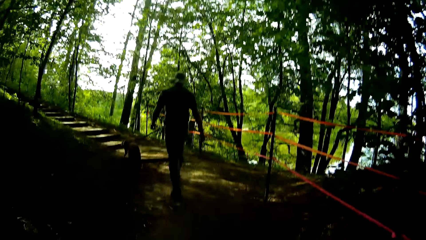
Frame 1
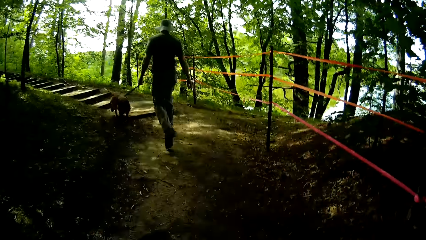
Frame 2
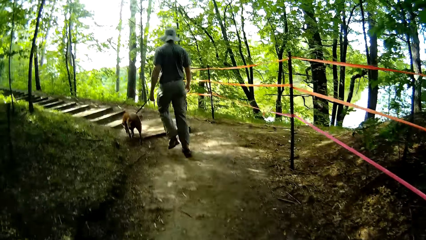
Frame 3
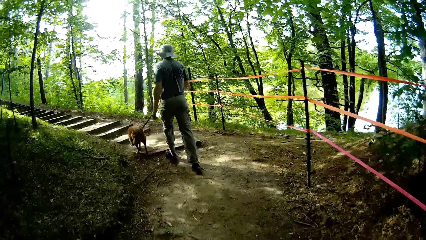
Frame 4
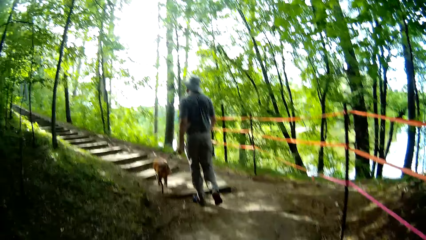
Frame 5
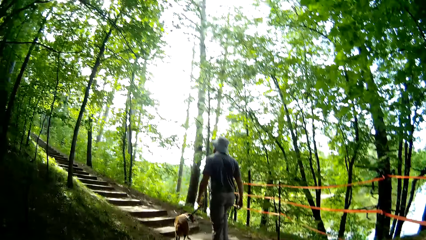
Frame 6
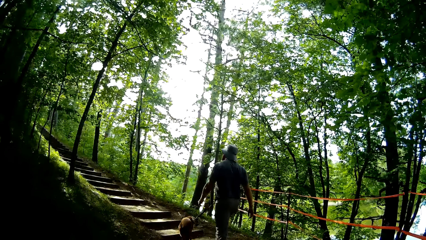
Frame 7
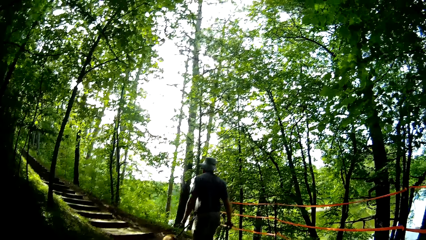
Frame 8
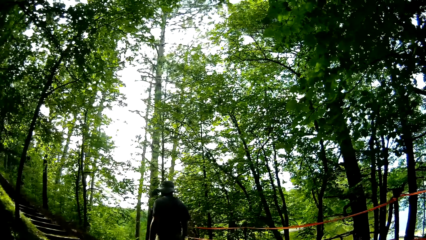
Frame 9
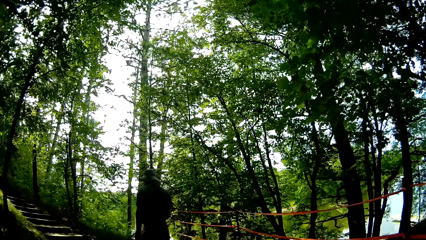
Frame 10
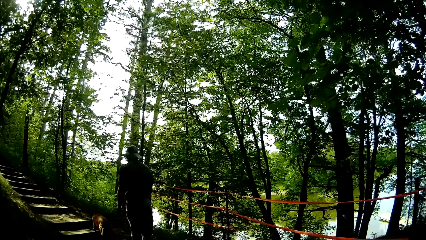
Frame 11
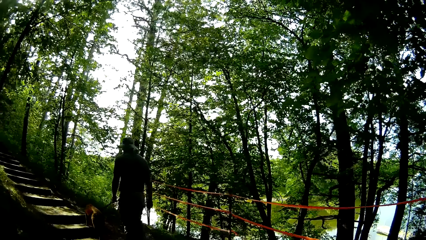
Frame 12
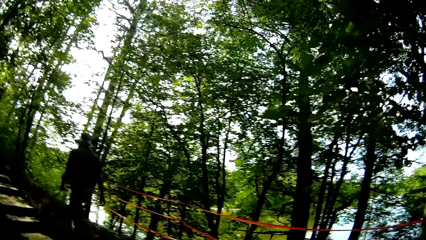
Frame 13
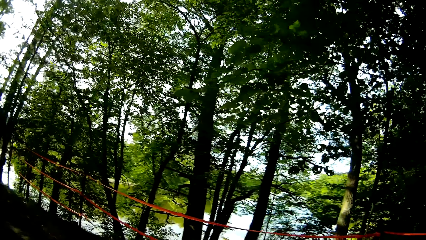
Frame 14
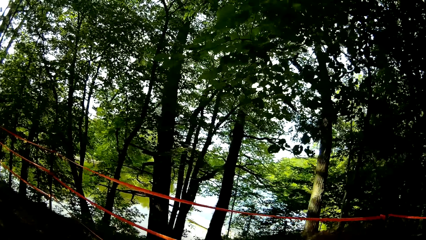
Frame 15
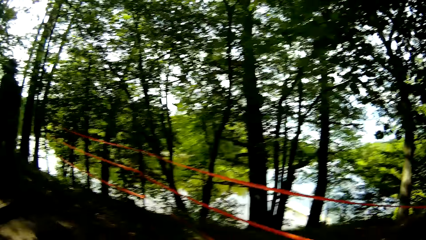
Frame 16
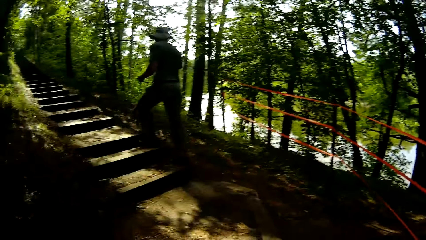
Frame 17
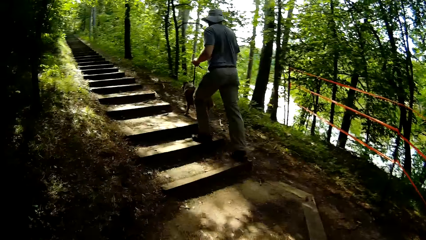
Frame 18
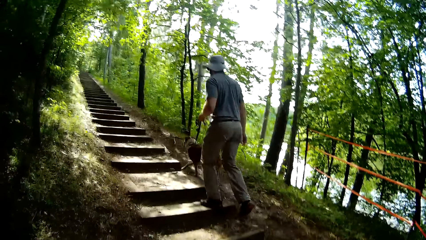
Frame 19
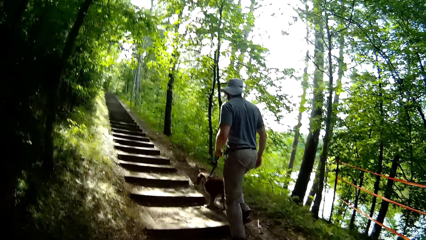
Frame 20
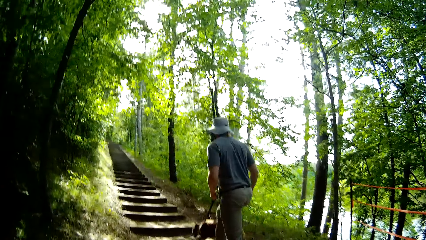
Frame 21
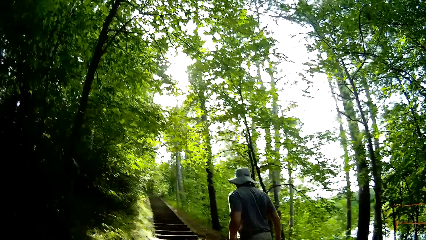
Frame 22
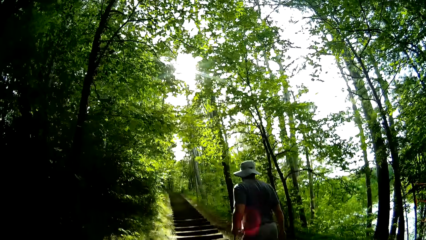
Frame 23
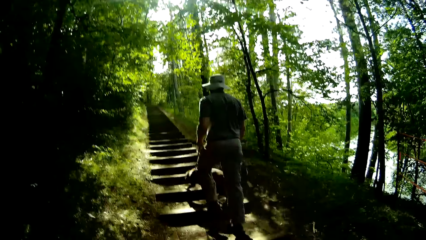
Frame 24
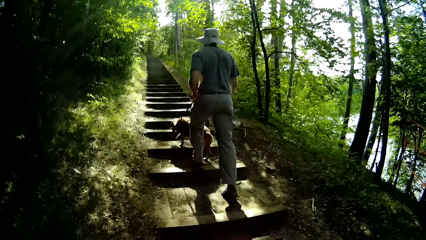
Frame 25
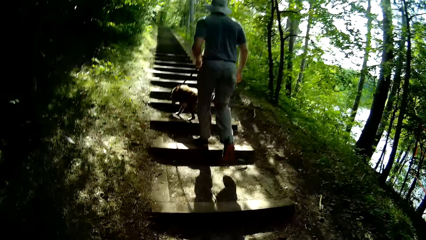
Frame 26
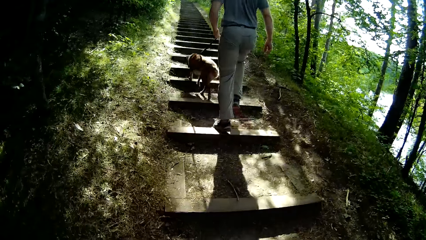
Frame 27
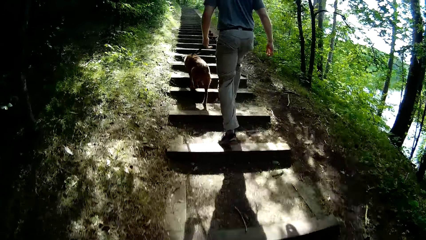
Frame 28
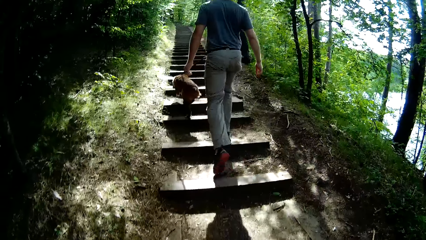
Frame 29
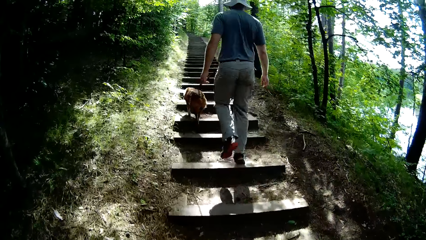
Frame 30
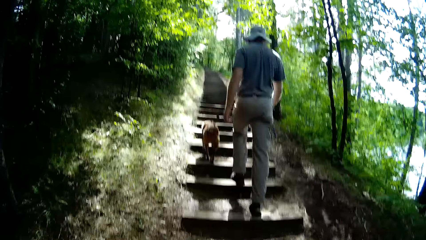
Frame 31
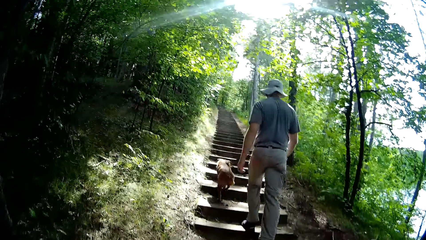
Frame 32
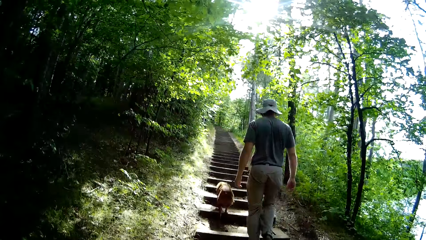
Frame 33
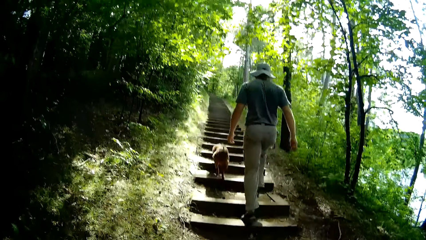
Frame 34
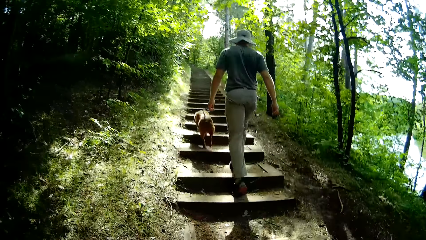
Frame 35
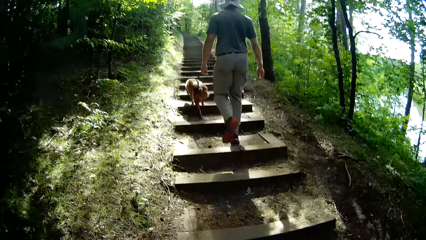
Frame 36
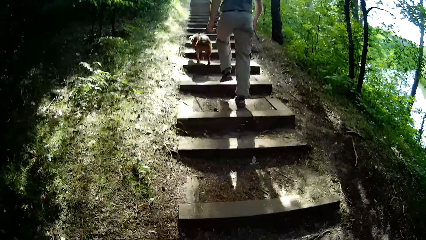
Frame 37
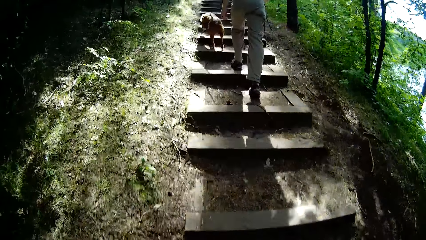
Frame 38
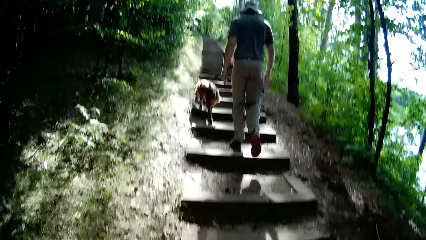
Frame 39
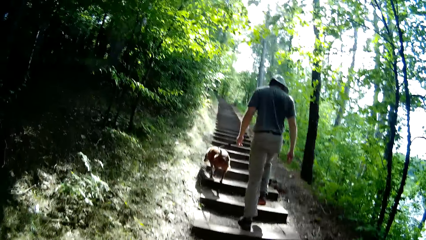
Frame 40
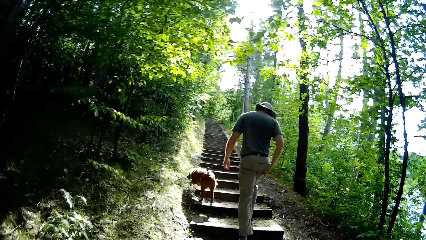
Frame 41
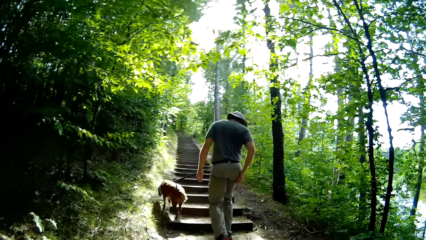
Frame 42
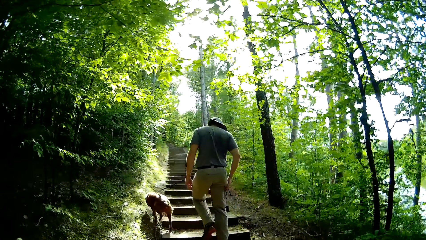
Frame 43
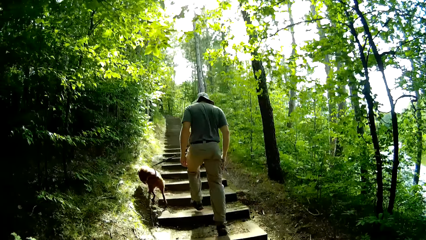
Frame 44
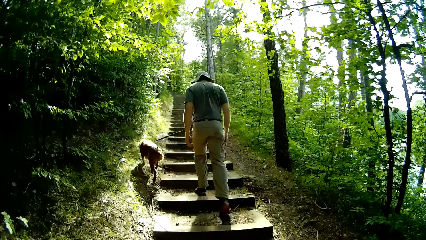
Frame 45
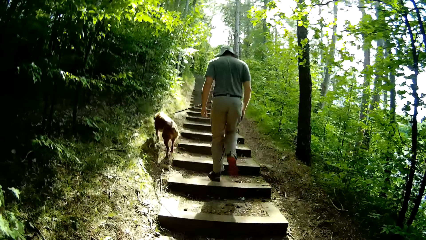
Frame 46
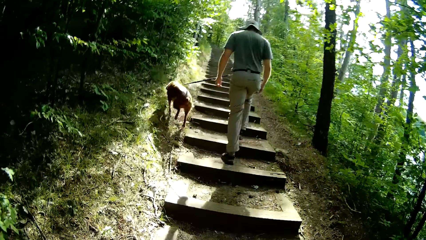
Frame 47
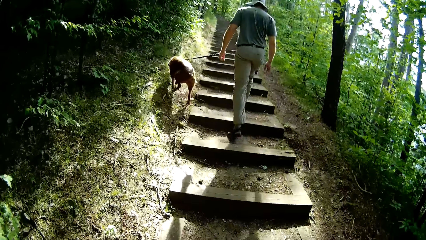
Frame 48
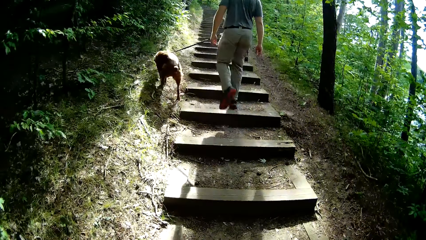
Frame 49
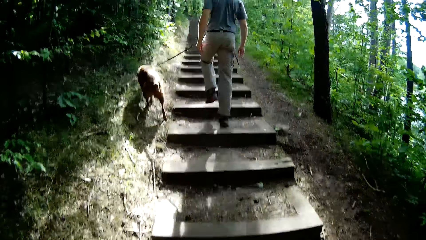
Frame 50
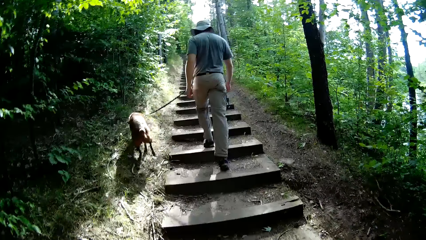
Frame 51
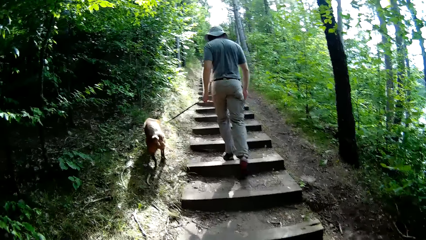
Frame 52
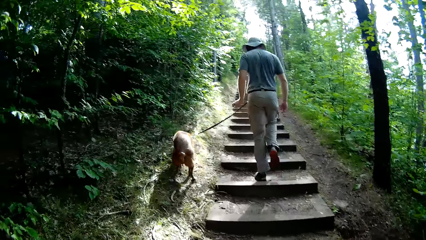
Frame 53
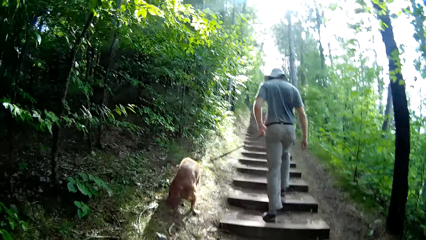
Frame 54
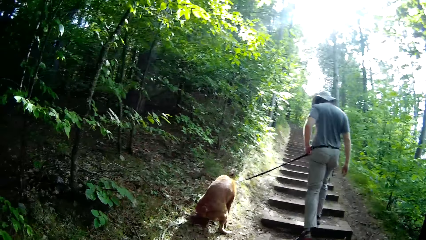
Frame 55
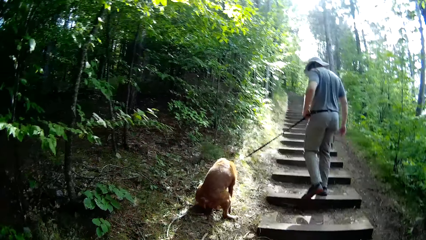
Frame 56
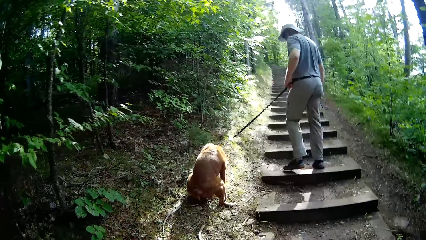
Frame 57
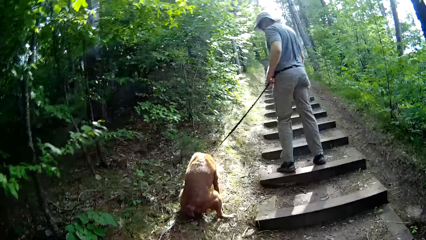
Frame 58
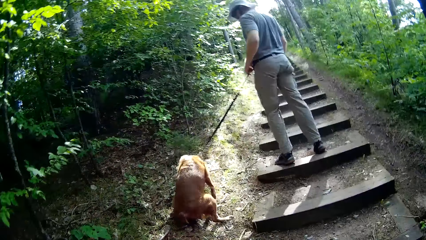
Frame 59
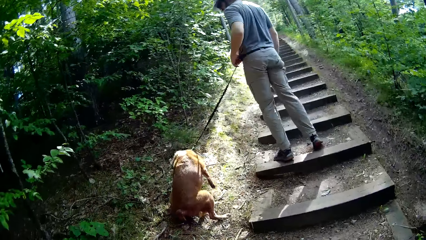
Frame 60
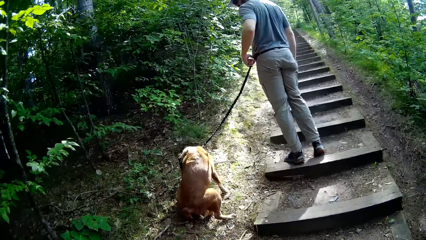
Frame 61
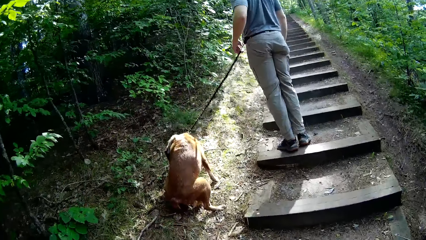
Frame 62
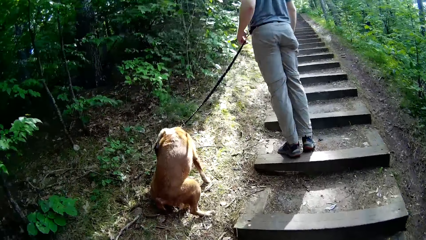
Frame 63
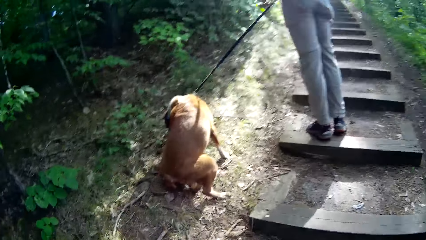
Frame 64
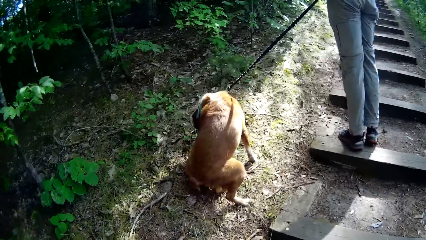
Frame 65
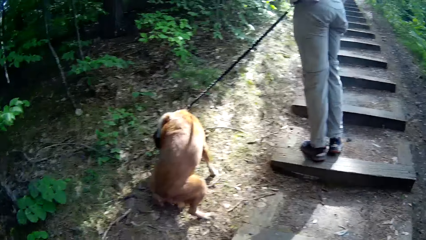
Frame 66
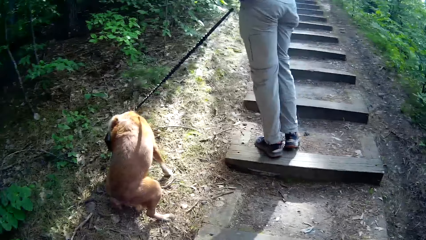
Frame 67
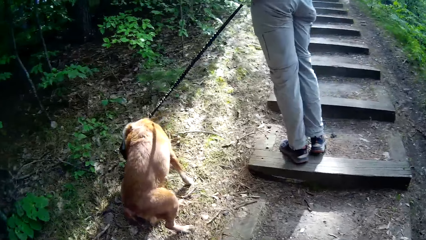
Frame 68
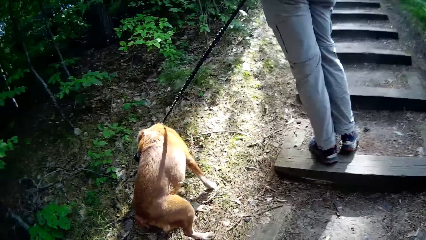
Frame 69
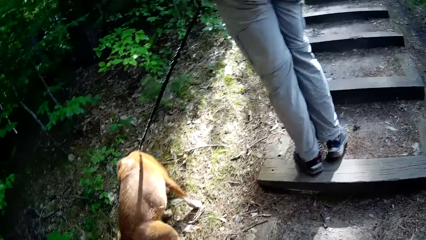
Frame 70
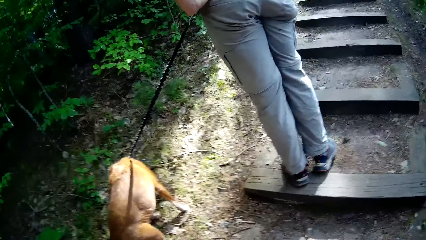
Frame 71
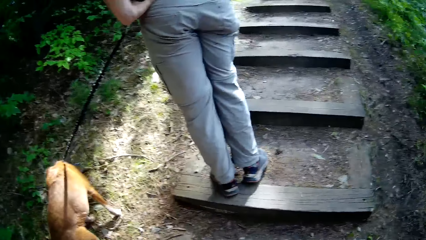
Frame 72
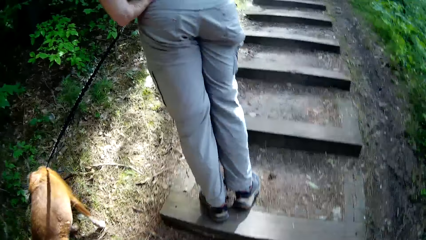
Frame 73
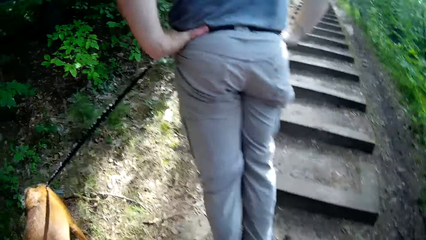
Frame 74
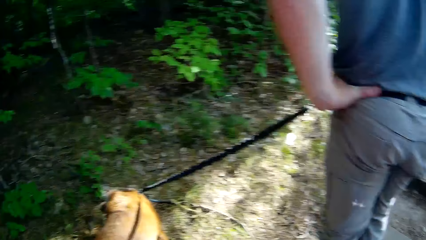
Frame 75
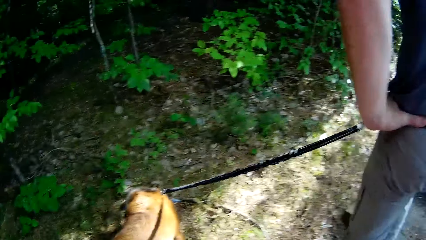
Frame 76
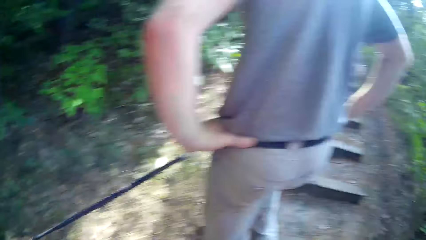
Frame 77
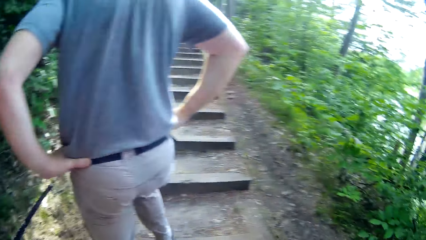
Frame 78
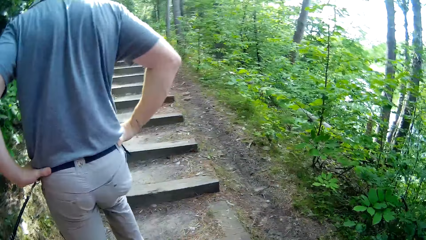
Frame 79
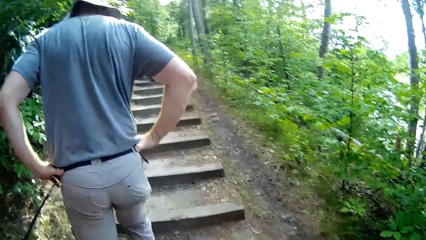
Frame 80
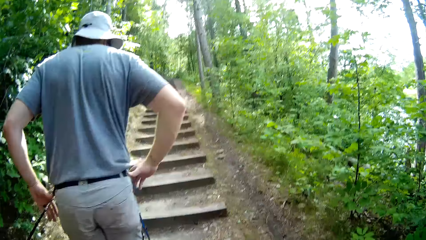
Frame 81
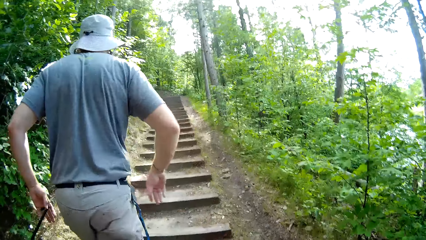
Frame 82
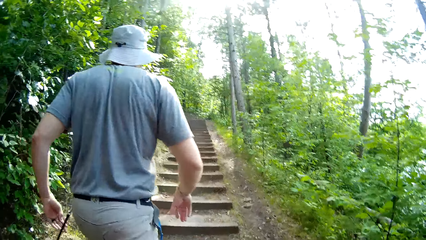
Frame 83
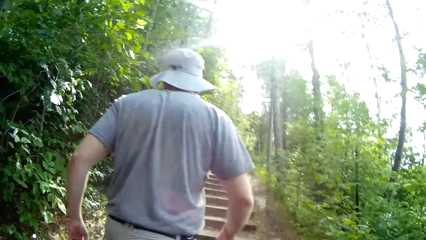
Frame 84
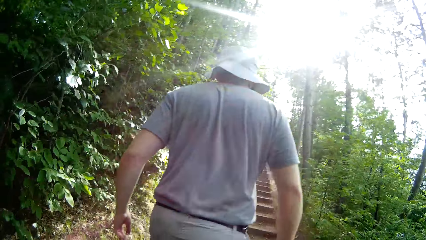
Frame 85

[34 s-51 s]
A man walks the dog upon the stairs. The man waits on the peeing dog. The dog bends to pee.
